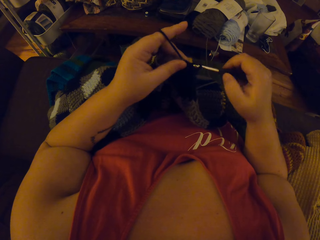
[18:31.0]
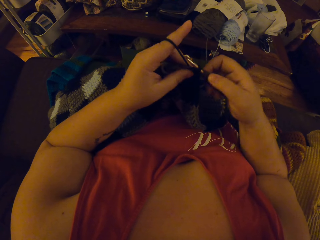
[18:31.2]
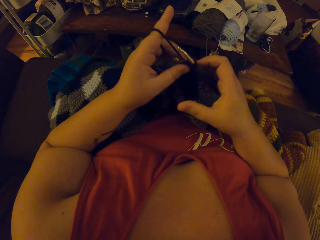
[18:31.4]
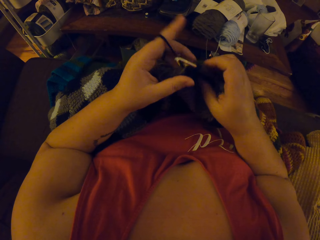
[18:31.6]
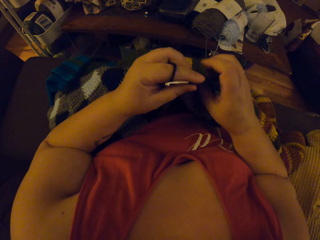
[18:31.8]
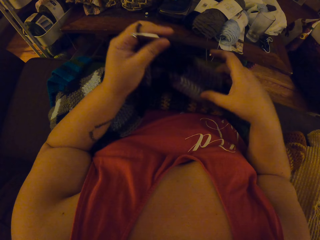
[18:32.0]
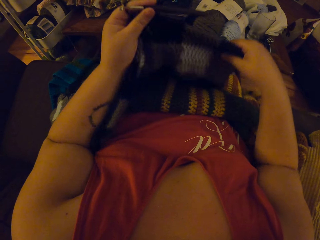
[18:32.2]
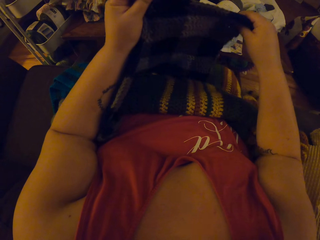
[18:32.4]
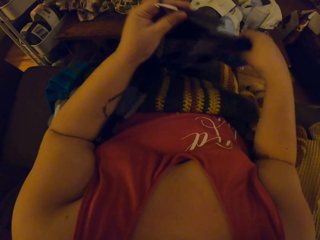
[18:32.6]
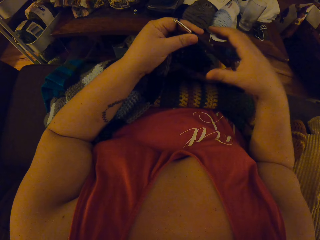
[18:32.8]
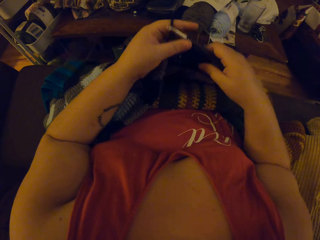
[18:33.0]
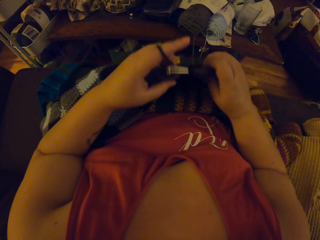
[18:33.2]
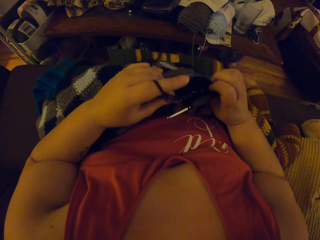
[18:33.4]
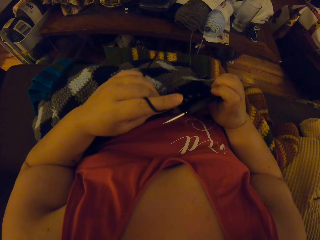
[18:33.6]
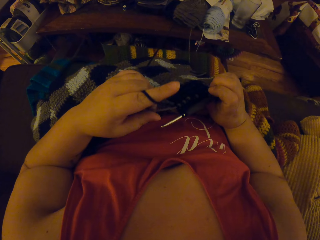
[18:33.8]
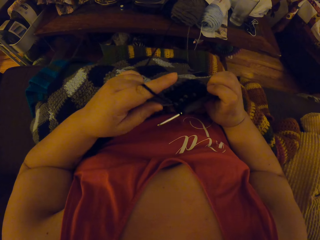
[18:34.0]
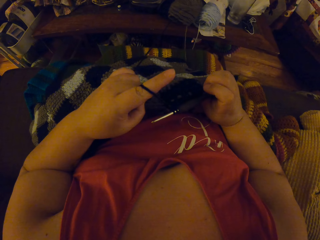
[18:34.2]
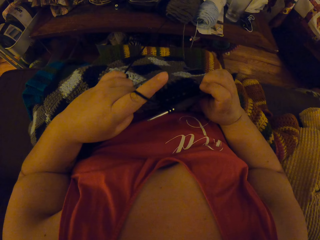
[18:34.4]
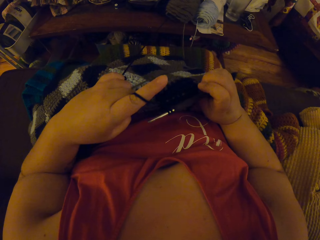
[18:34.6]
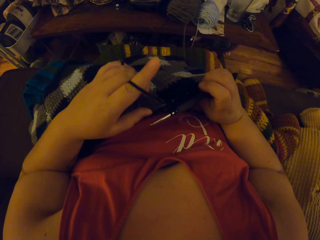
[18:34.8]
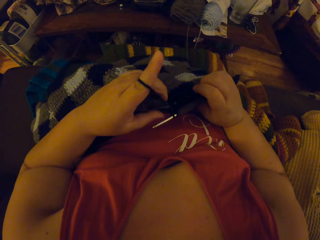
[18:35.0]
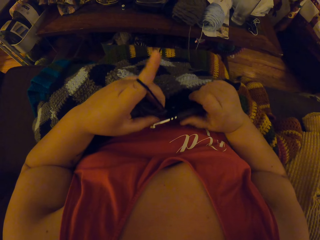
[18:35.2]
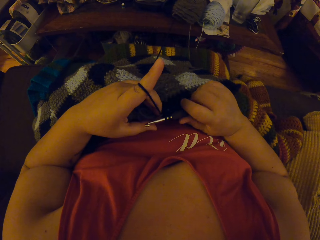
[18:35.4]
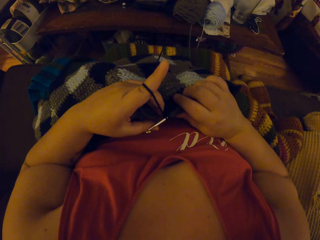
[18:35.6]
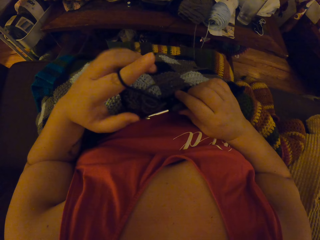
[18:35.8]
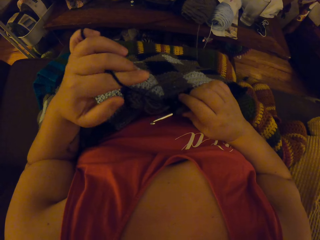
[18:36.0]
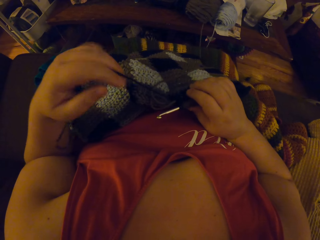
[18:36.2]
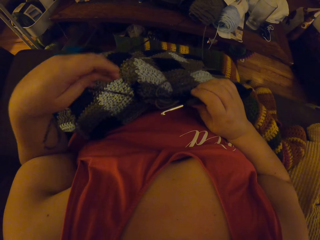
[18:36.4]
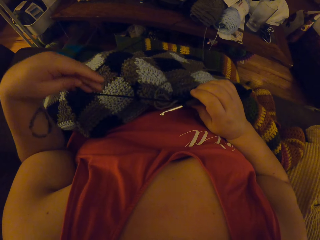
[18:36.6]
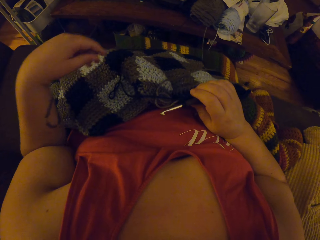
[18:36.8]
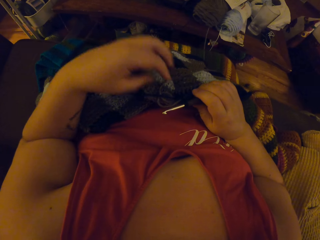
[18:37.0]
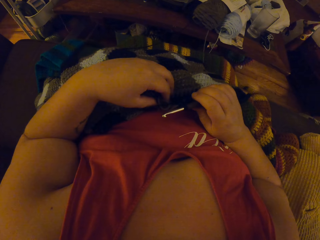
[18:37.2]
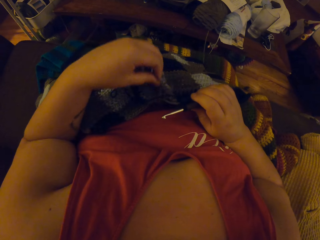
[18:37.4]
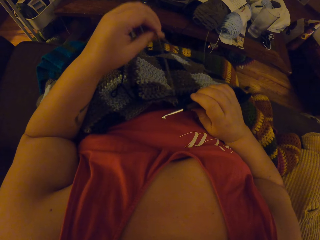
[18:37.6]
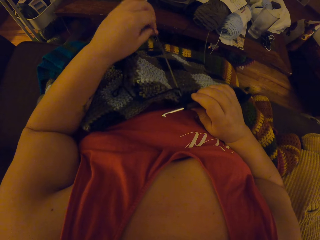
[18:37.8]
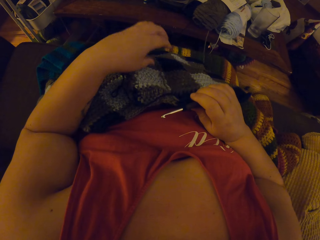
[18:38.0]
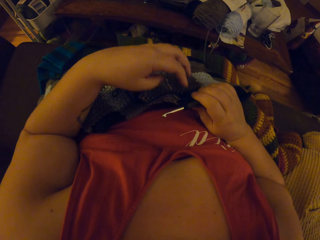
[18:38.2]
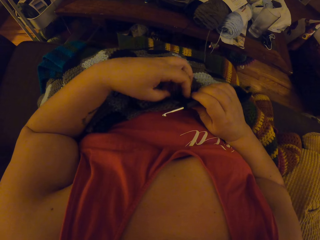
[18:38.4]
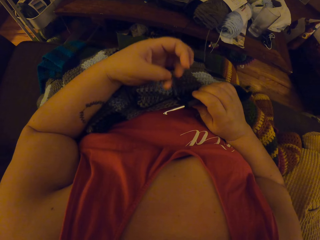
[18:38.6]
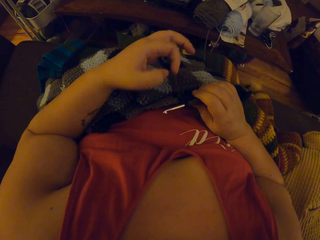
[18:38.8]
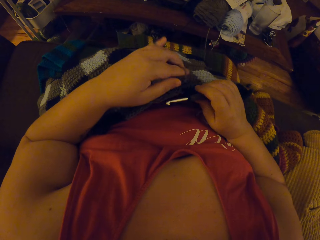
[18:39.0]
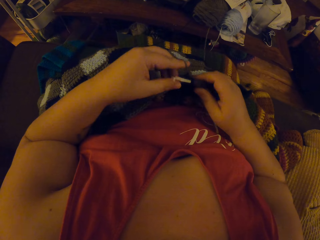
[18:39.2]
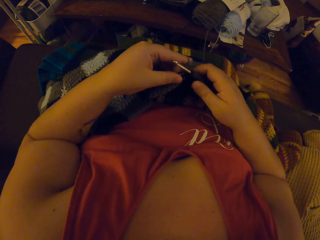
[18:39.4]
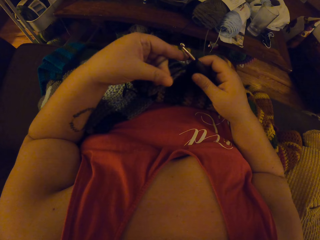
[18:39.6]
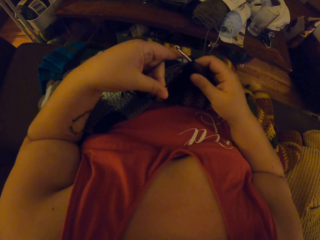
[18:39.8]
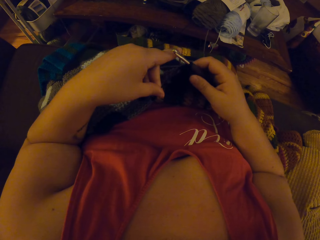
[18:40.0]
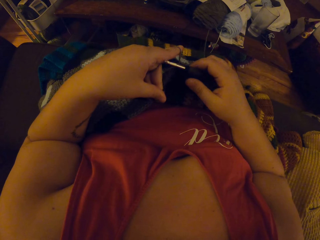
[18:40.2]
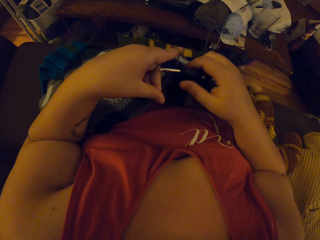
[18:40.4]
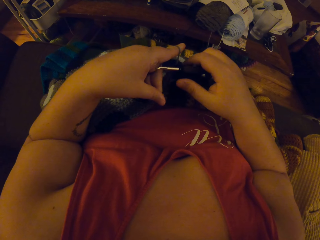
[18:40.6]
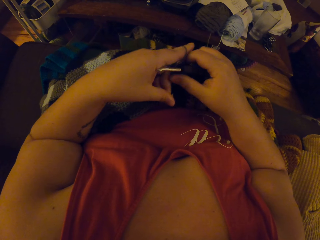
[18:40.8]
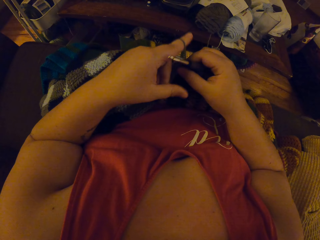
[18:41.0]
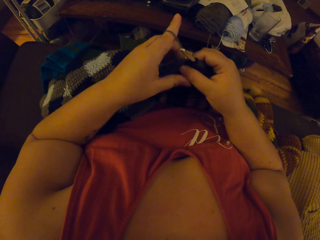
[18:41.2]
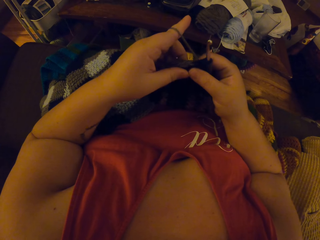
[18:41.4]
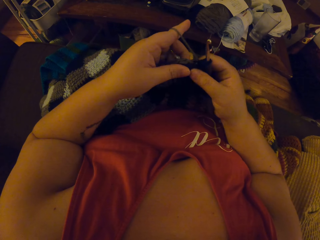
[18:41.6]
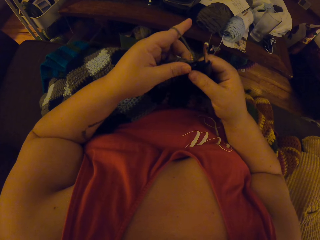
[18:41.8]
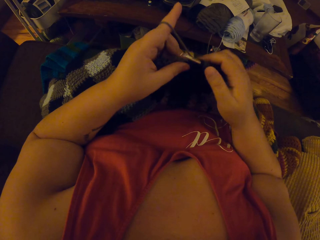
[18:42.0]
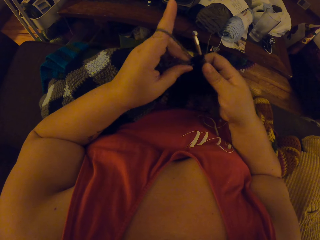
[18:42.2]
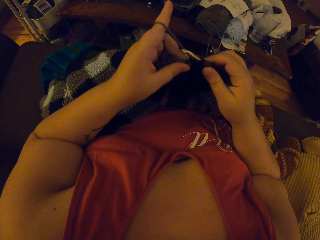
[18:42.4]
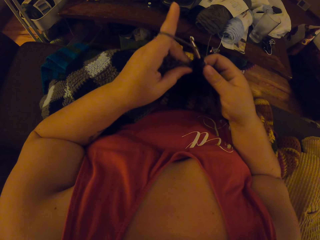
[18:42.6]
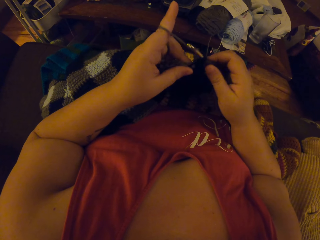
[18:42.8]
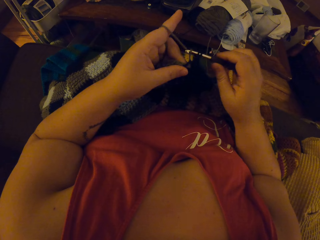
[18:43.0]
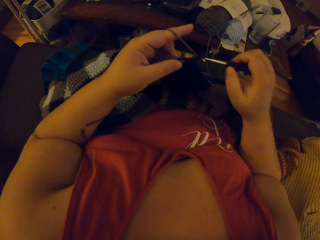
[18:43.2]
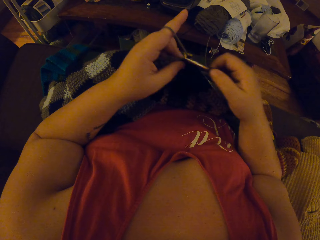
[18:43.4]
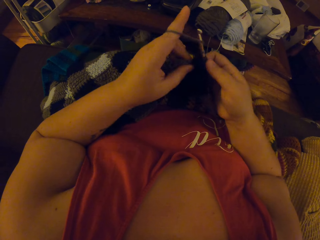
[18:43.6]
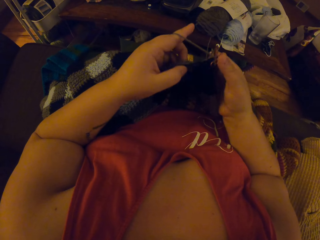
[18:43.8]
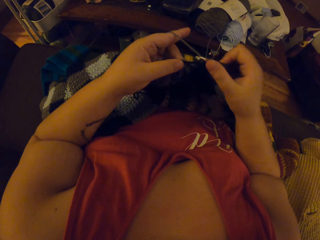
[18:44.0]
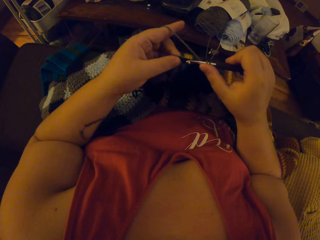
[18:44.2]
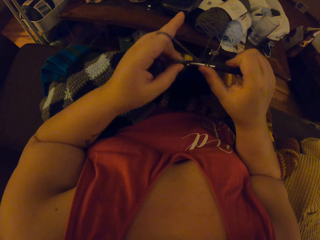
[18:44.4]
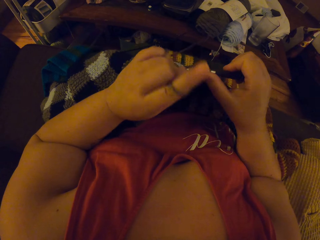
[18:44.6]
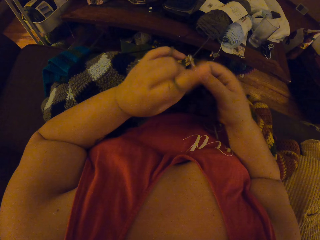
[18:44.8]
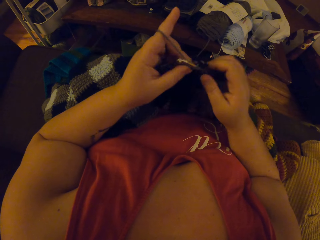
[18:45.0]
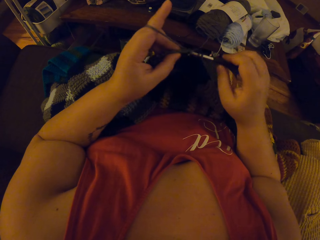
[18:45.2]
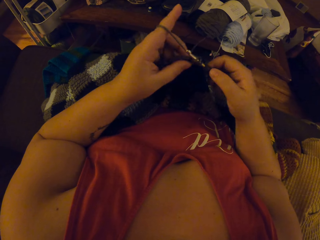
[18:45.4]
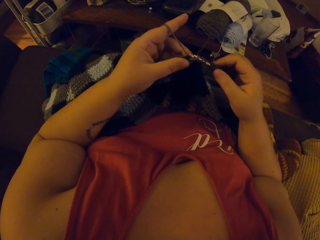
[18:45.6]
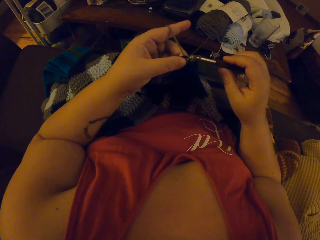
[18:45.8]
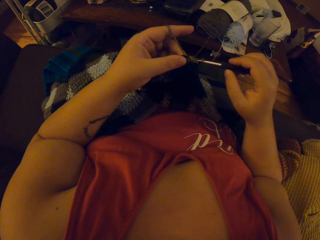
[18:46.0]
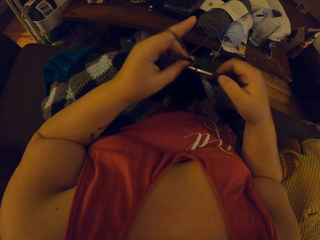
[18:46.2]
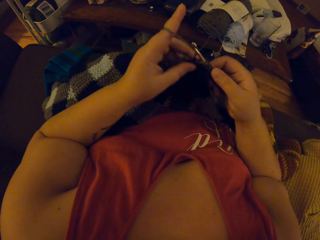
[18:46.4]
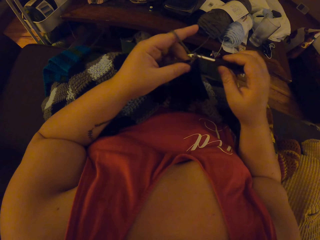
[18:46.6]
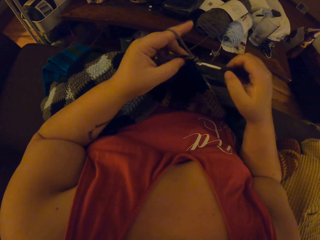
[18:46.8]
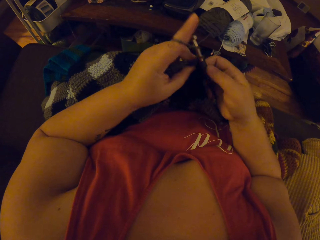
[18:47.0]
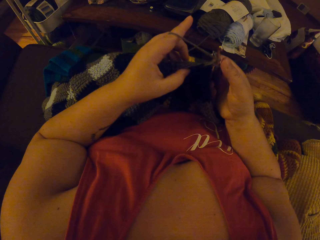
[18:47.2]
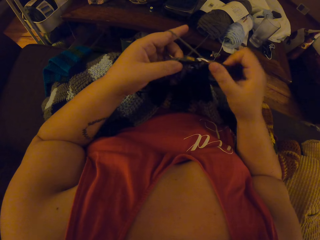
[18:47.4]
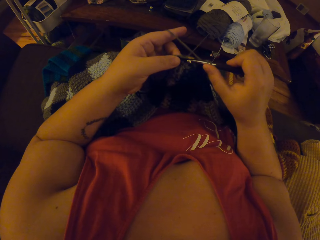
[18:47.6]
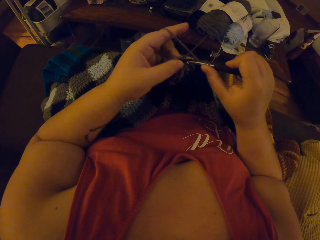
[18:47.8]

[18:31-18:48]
The camera wearer lifts the fabric and puts the fabric down. She adjusts the unfinished crochet pattern on her lap. She checks the unfinished crochet pattern. She unrolls thread on the finger. She adjusts the yarns in the unfinished crochet pattern with her hand. She picks up the thread, drops the thread, and rolls her finger onto the thread. She holds the fabric with both hands. She crochets the unfinished crochet pattern with the crochet hook and the yarn.

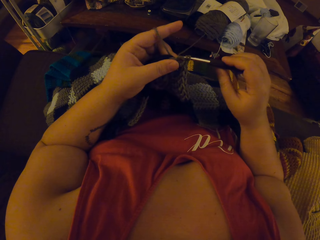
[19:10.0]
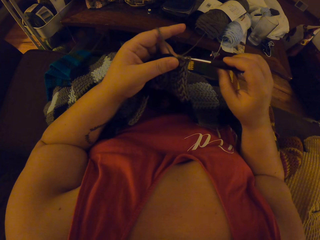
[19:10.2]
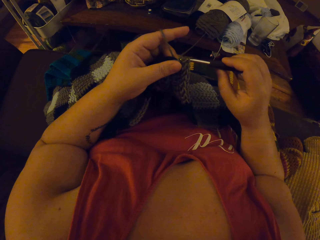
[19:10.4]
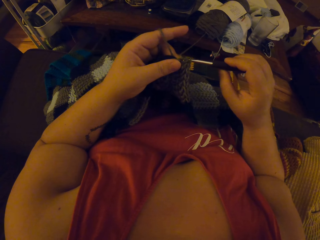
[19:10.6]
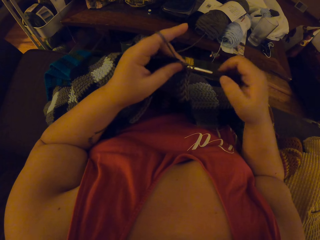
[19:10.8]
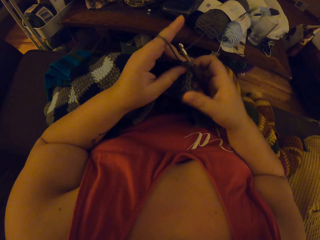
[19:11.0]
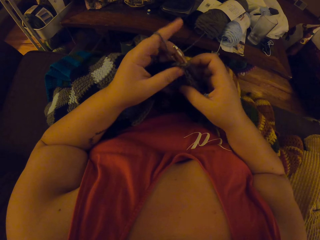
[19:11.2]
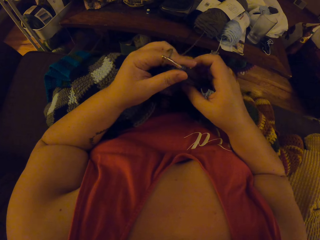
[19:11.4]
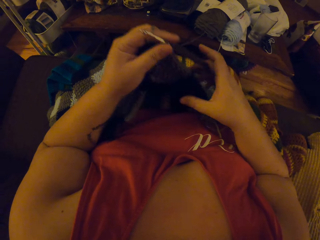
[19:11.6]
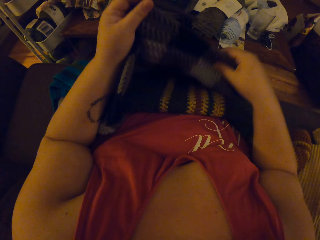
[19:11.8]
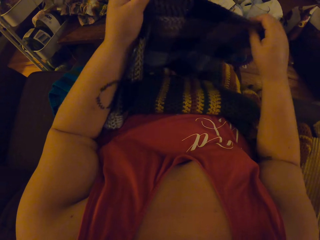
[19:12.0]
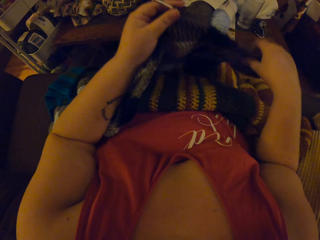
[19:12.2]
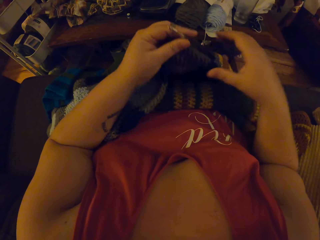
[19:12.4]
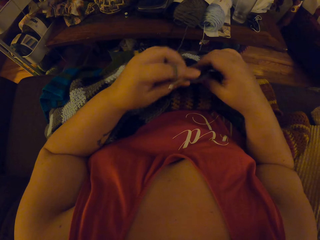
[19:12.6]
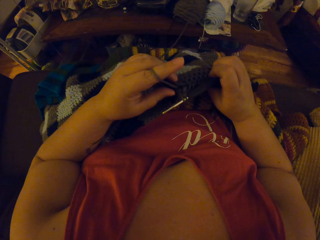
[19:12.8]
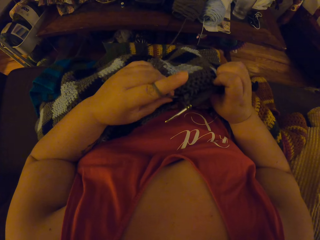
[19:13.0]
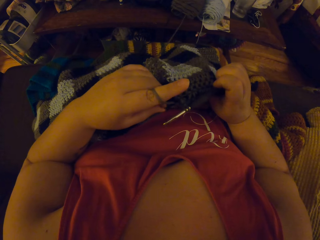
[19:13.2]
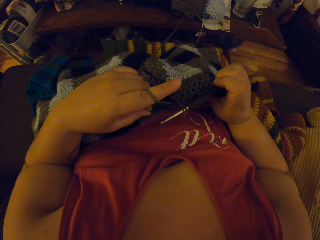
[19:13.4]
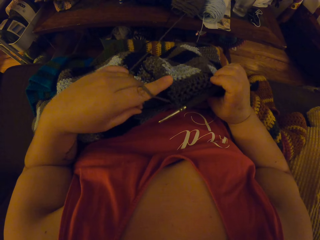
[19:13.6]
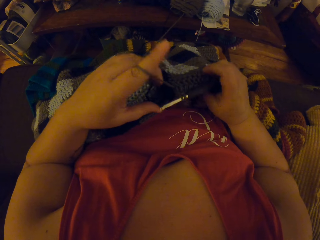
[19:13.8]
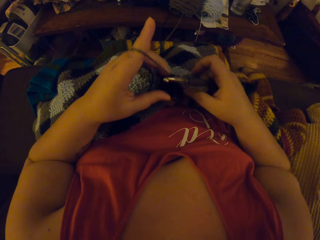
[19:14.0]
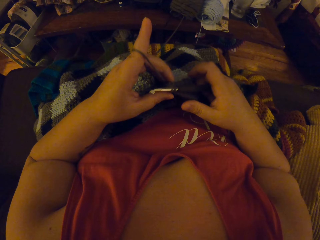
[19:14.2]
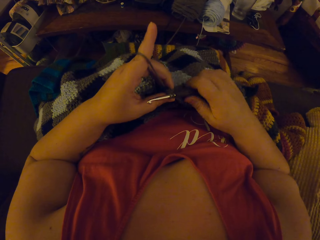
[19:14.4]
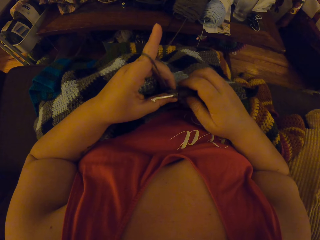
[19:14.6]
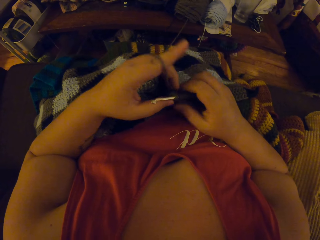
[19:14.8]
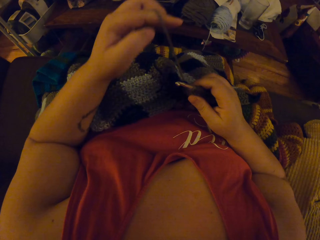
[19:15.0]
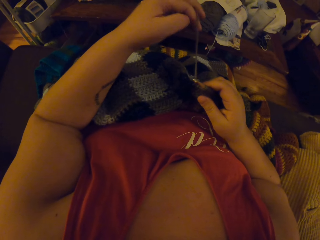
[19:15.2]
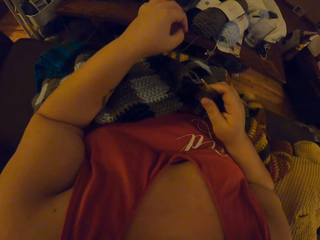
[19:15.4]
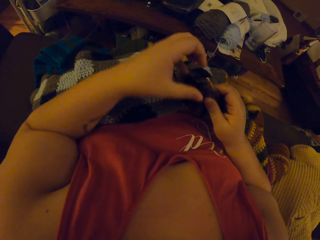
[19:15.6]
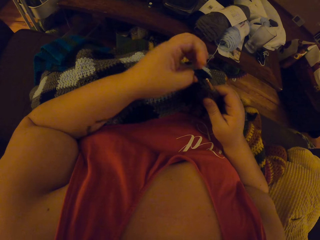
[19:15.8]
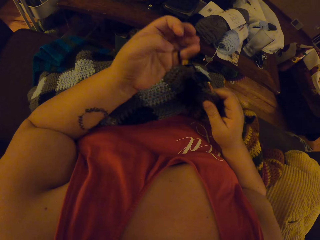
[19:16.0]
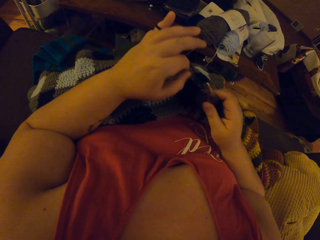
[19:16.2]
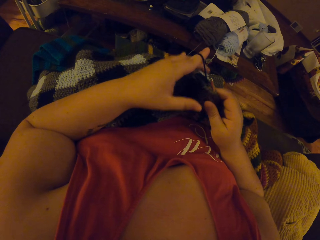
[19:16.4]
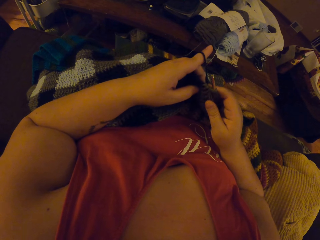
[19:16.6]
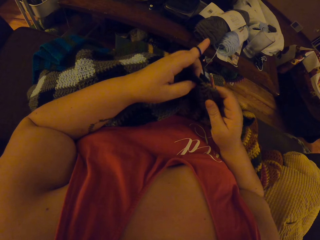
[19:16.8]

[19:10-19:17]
The camera wearer lifts the fabric. She adjusts the unfinished crochet pattern on her lap. She puts down the fabric. She checks the unfinished crochet pattern. She rolls thread on the finger. She adjusts the yarns in the unfinished crochet pattern with her hand.
